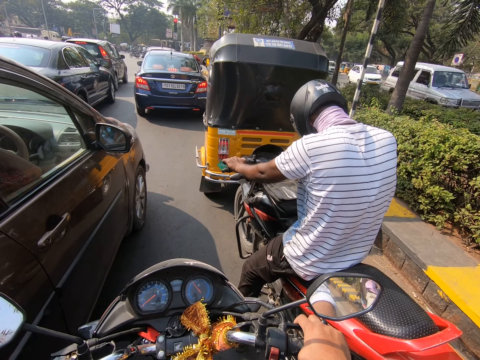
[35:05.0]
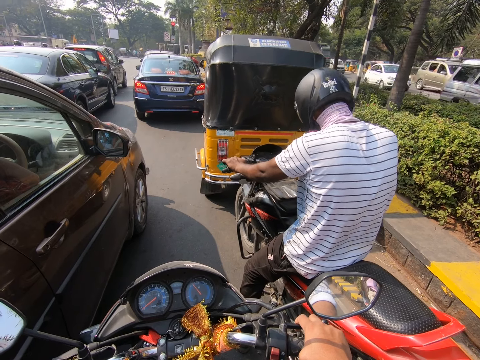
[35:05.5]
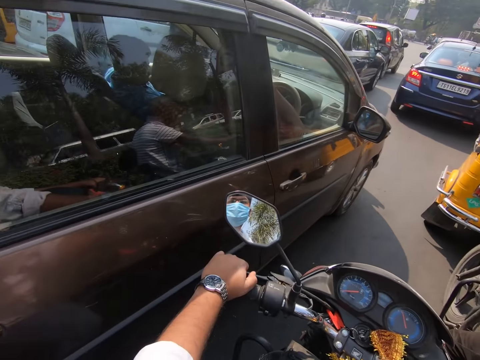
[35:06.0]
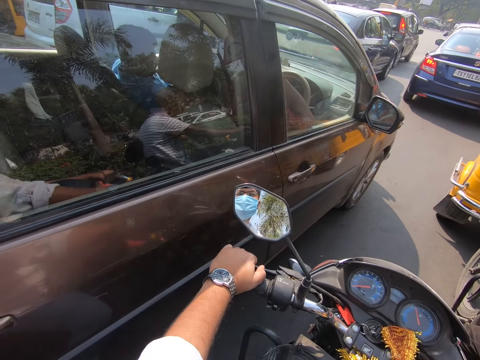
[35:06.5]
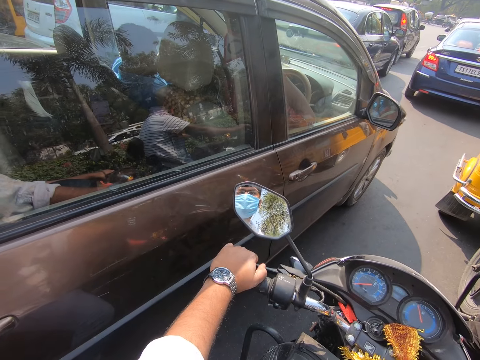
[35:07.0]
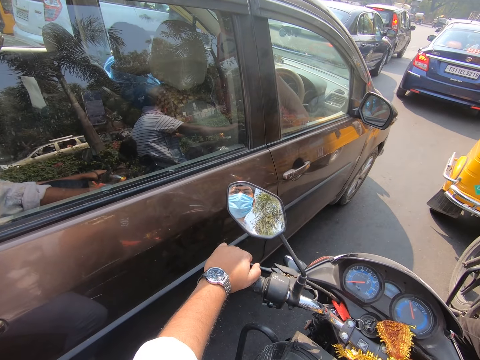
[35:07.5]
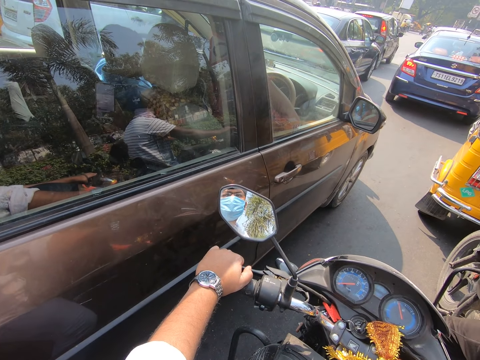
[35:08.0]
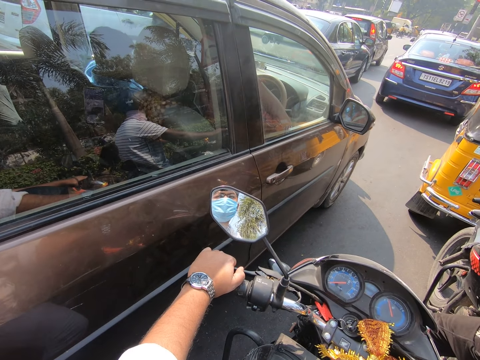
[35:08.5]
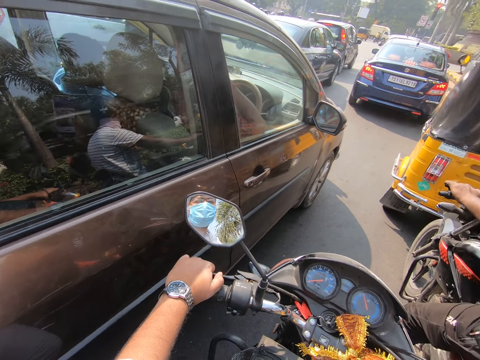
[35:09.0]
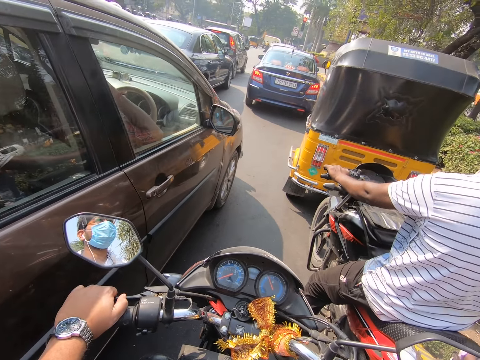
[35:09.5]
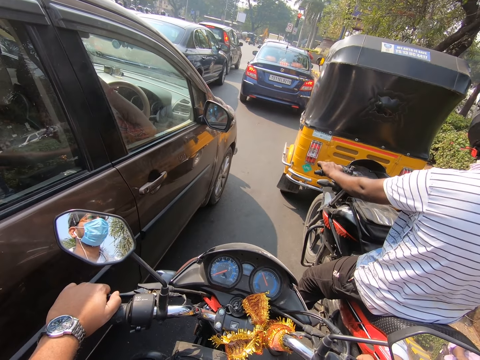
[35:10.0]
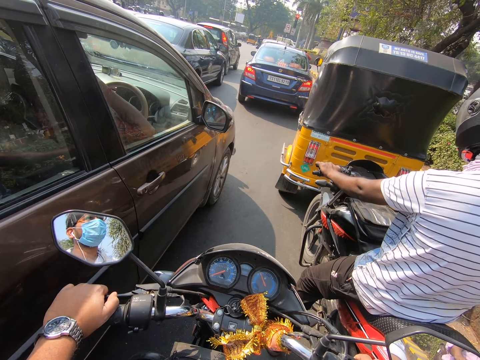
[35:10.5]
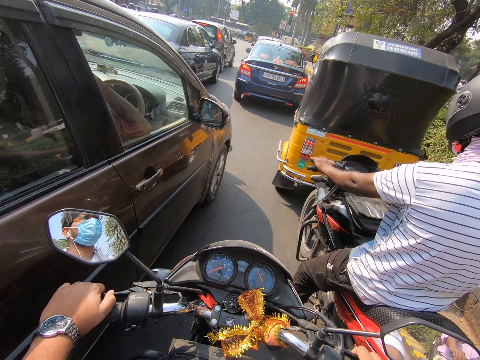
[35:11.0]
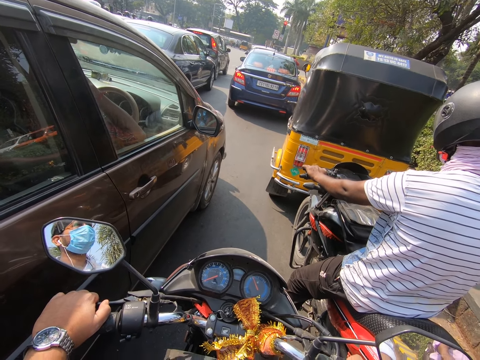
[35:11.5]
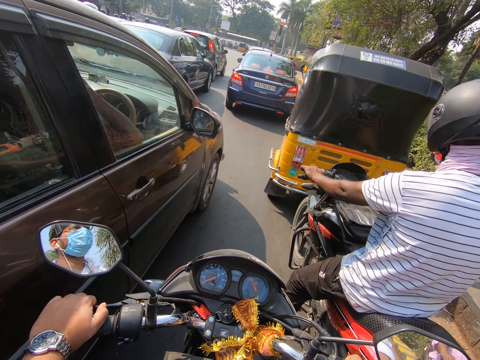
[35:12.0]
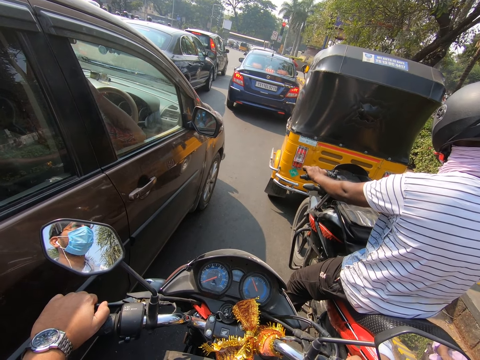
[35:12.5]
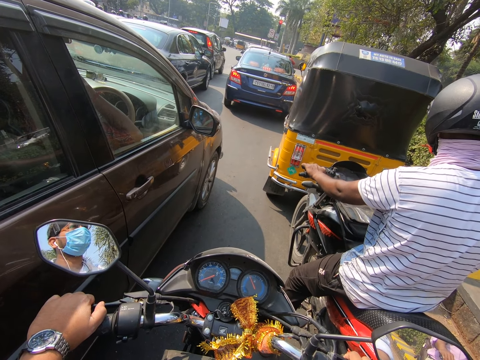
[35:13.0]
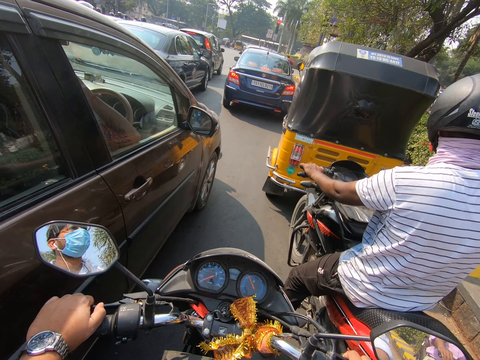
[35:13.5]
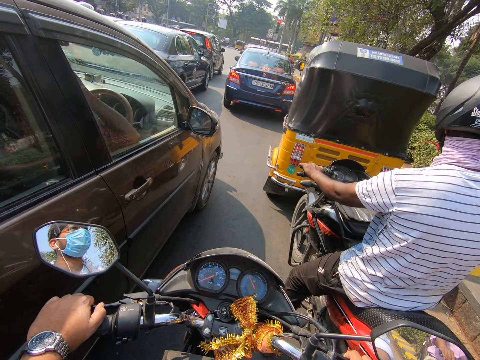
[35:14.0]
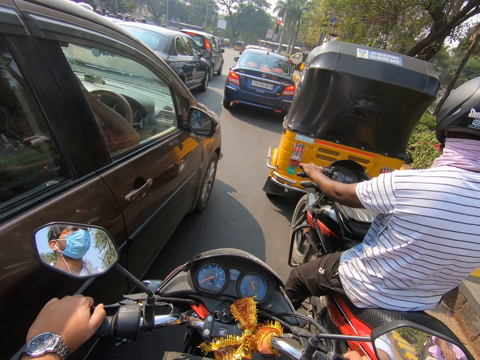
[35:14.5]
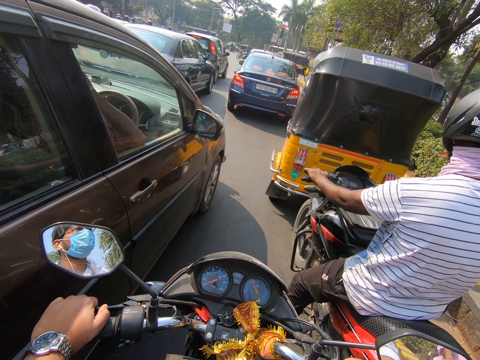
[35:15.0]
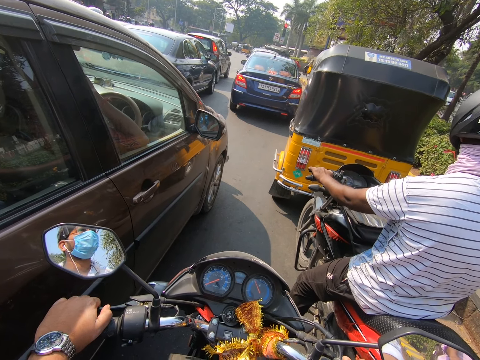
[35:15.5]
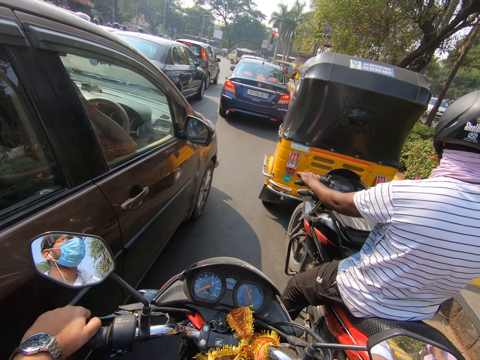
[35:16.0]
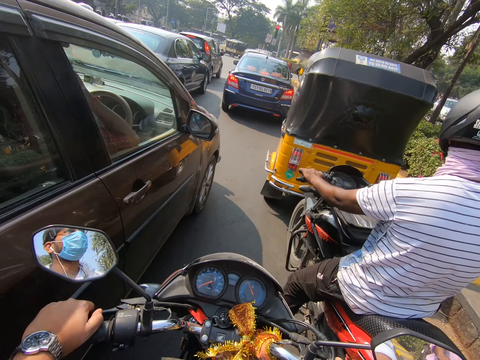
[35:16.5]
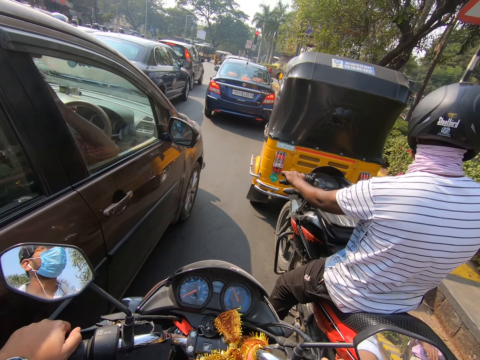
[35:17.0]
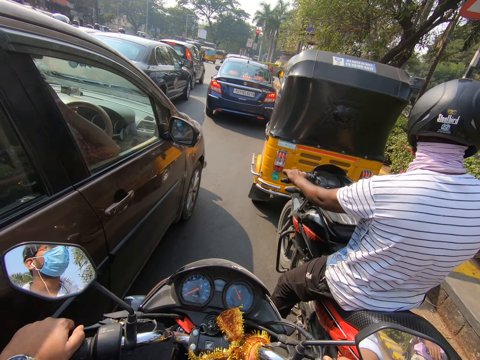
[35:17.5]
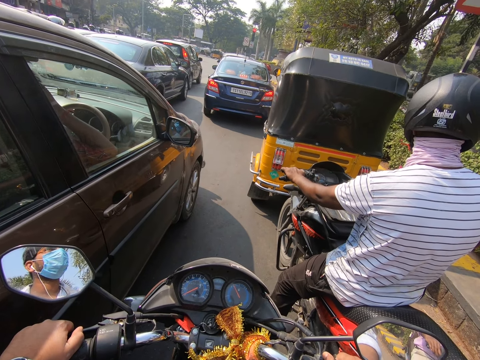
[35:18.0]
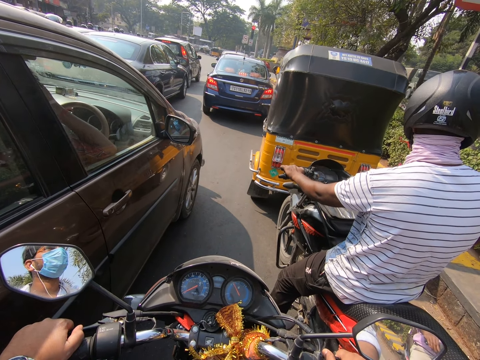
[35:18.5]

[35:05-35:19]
The camera wearer turns left. They turn forward. They look forward.

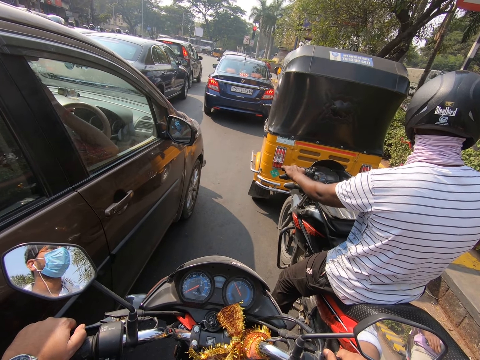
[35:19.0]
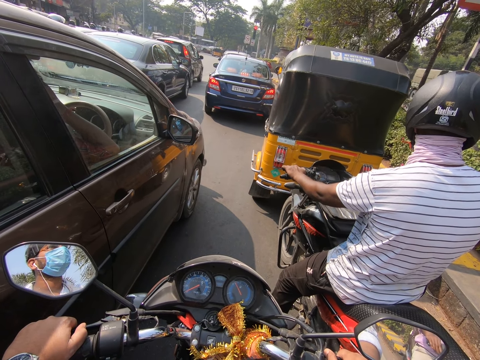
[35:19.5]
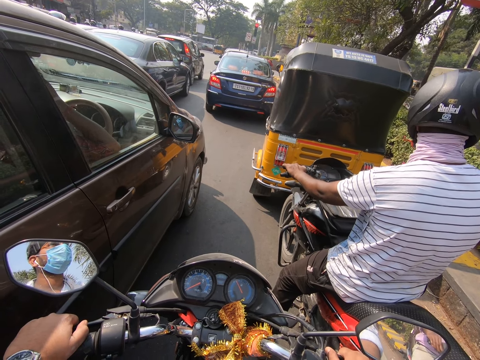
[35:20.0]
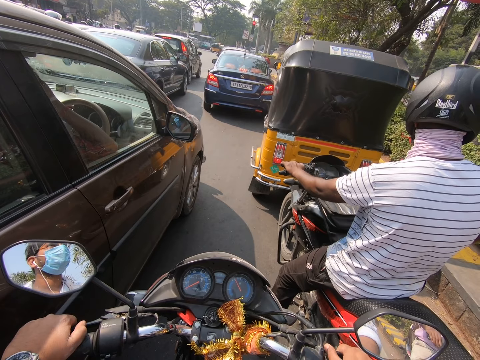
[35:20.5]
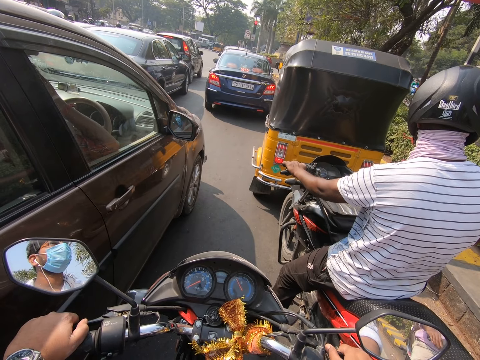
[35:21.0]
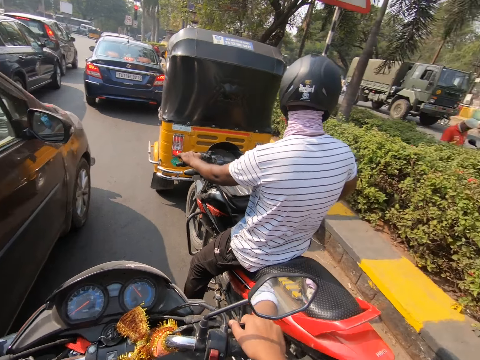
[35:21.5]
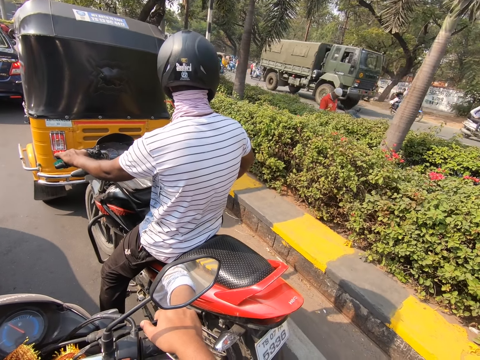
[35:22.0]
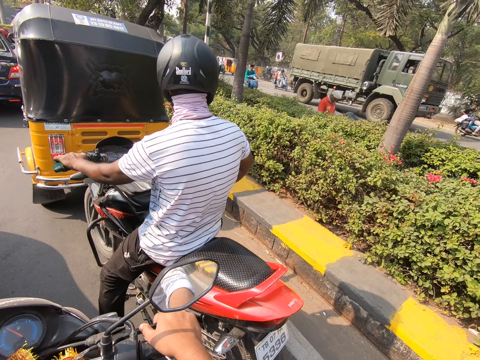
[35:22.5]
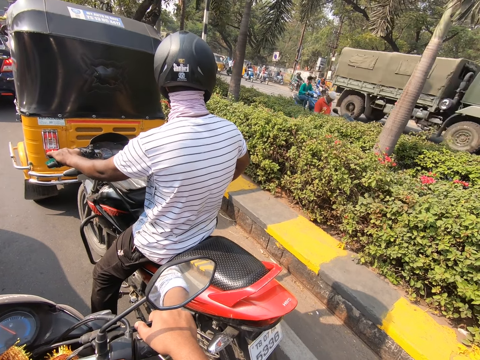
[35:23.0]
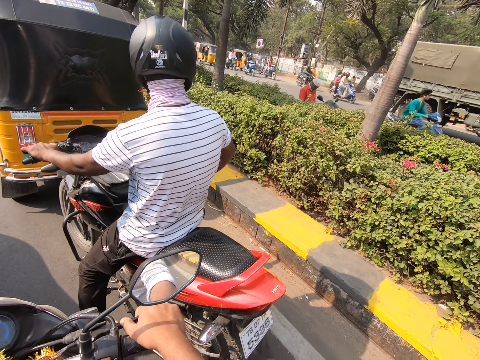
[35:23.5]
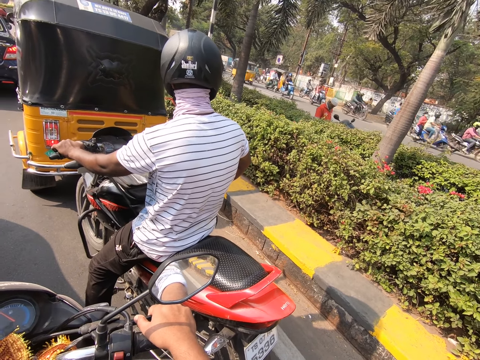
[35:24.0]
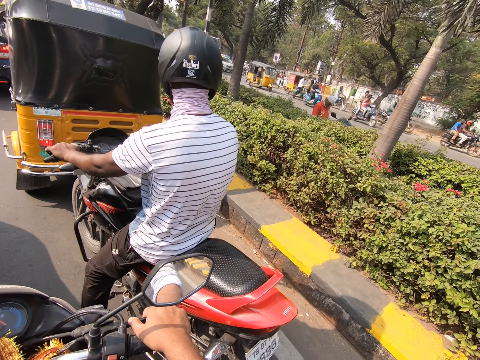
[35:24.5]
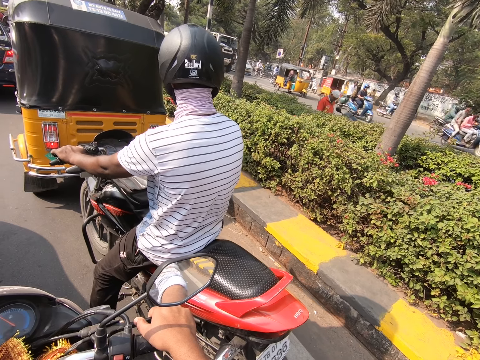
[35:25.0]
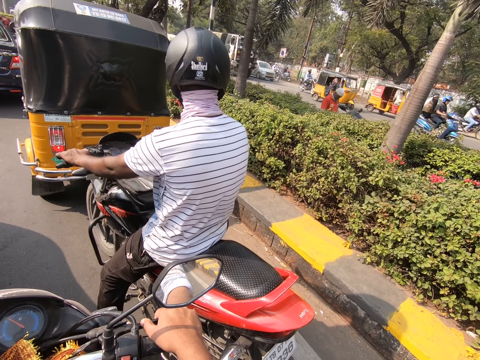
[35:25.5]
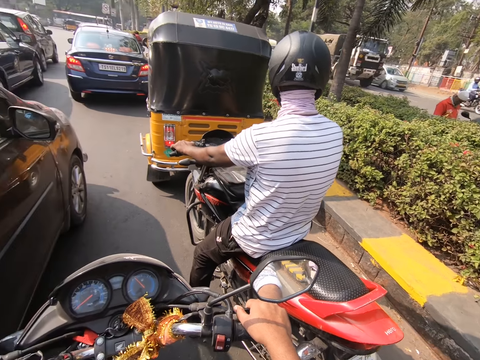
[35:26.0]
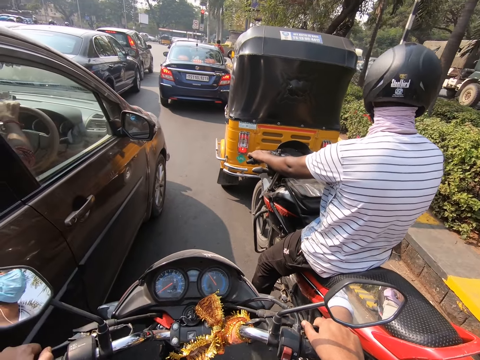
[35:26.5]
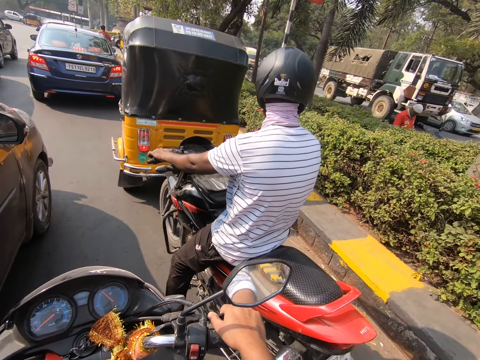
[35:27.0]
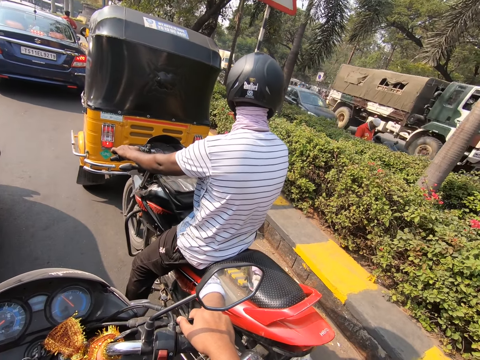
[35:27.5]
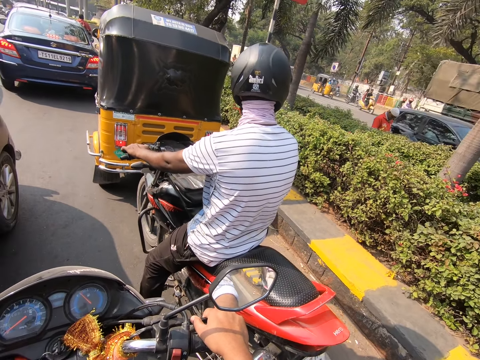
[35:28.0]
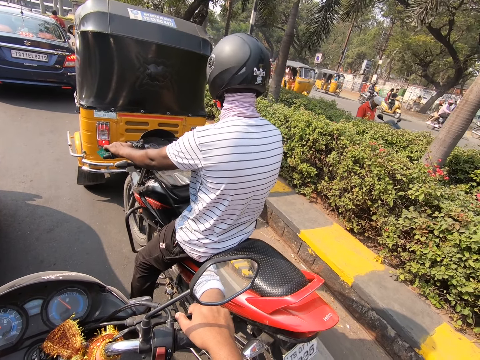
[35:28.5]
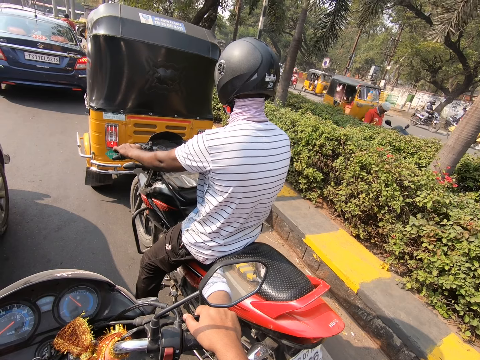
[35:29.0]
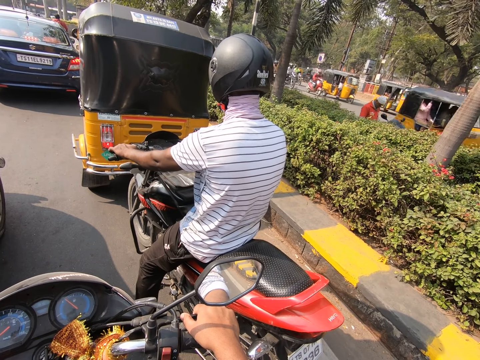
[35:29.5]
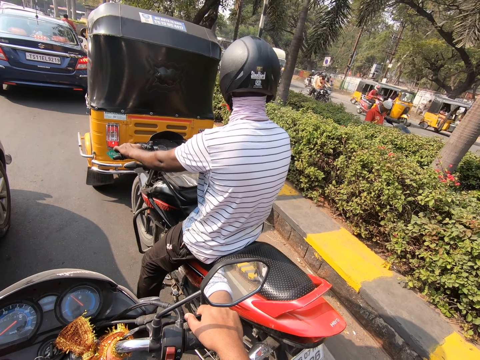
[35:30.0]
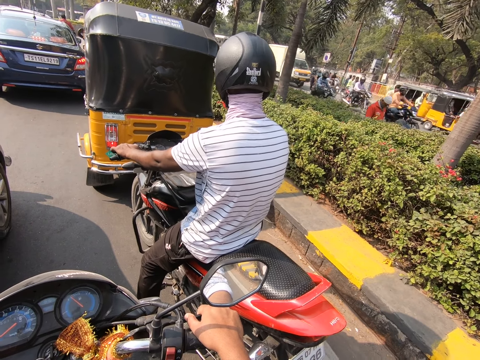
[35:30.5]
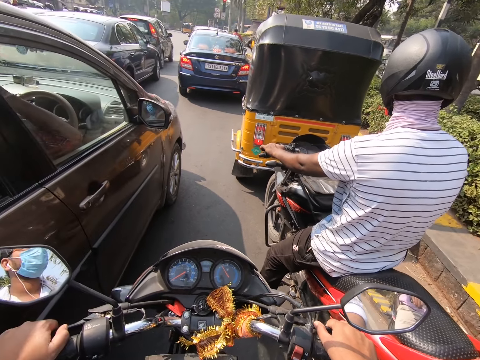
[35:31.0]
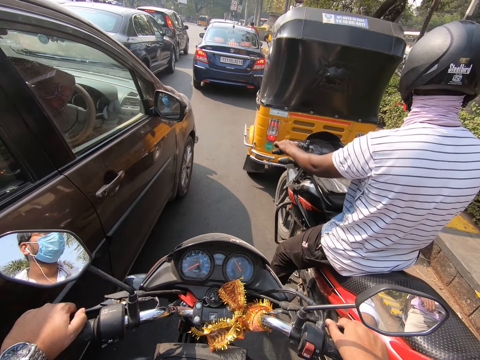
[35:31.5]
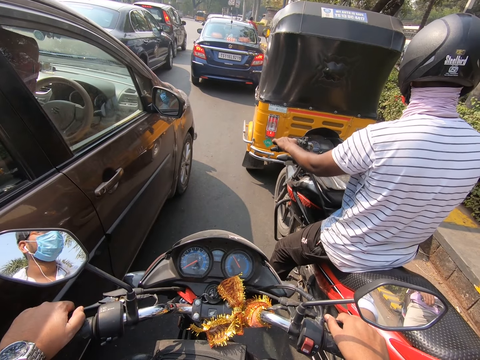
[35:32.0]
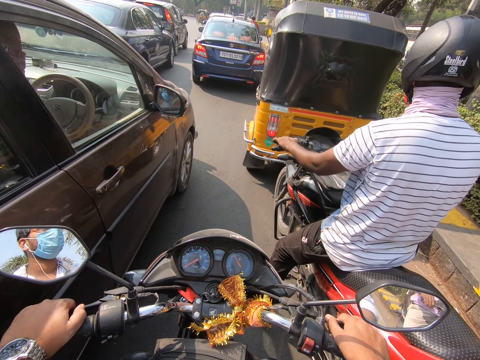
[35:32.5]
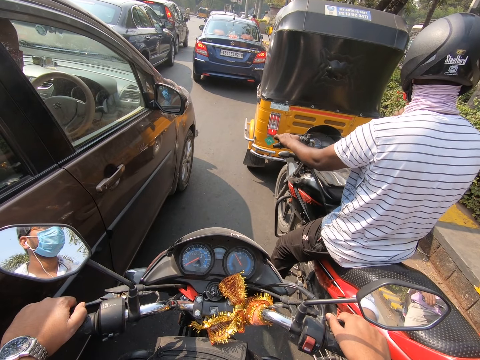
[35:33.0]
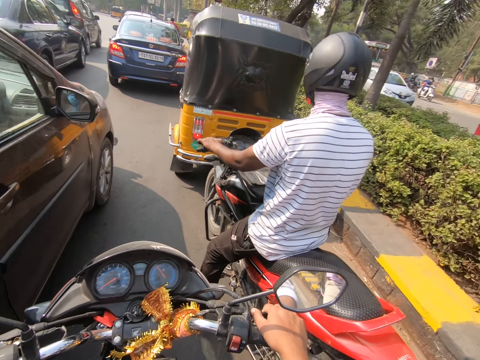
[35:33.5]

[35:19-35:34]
The camera wearer turns right. They turn forward. They look right. They look forward.
